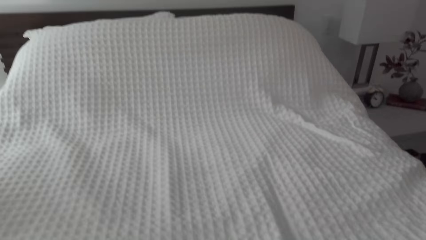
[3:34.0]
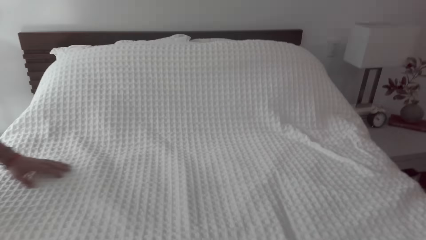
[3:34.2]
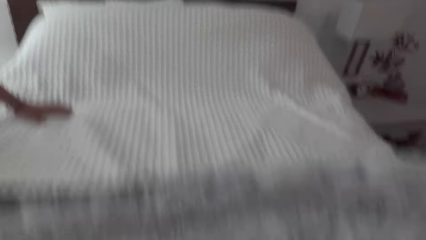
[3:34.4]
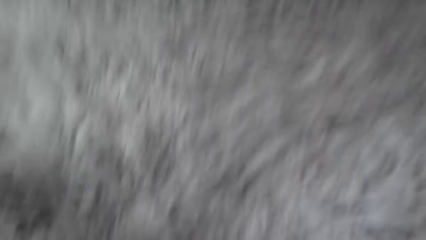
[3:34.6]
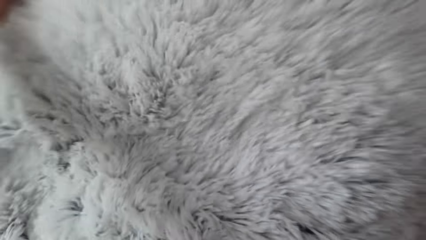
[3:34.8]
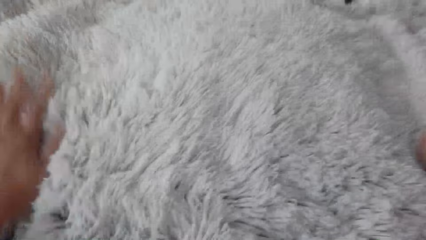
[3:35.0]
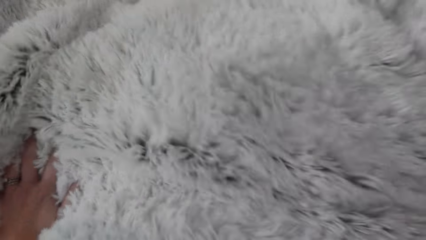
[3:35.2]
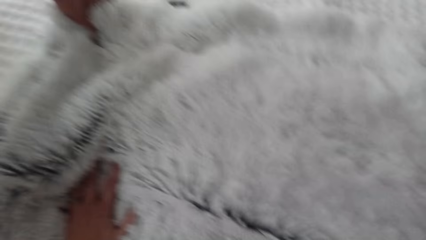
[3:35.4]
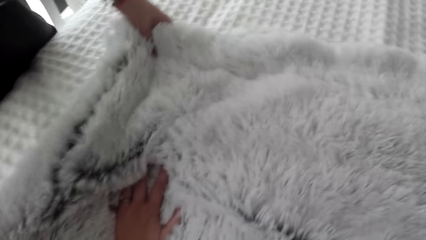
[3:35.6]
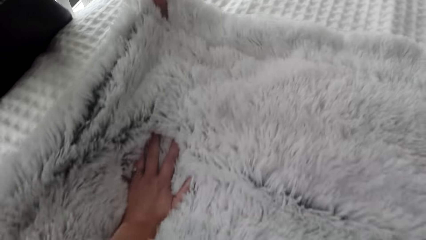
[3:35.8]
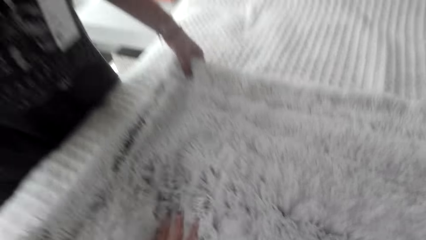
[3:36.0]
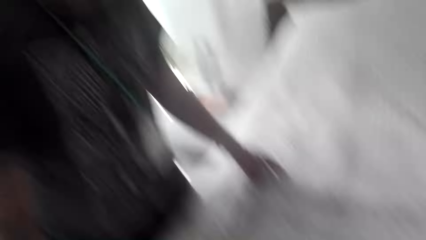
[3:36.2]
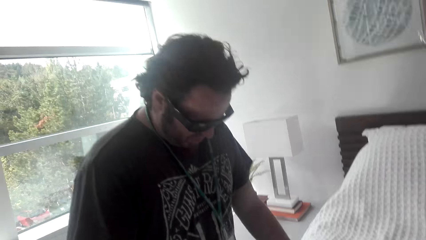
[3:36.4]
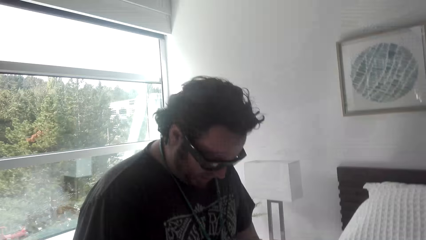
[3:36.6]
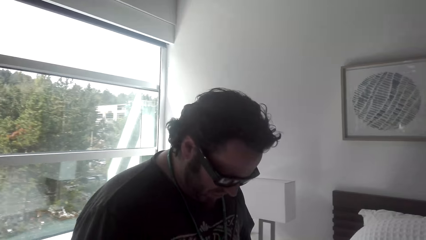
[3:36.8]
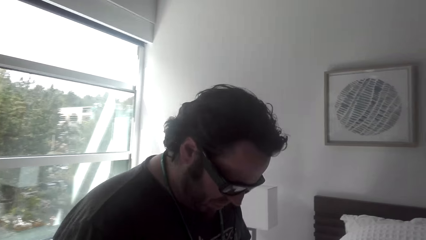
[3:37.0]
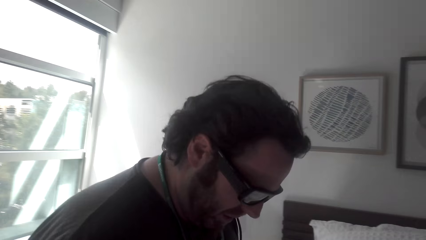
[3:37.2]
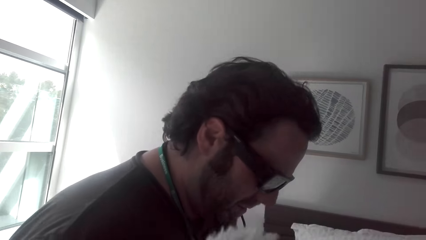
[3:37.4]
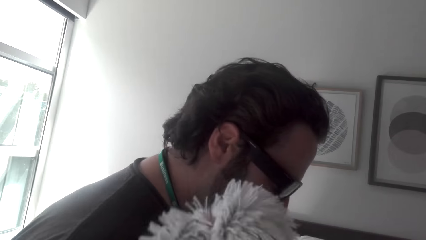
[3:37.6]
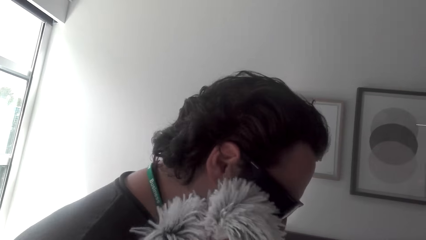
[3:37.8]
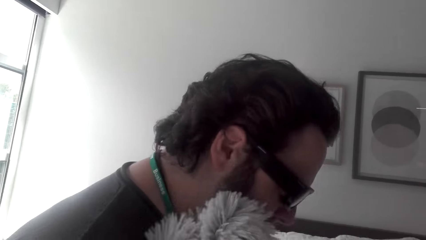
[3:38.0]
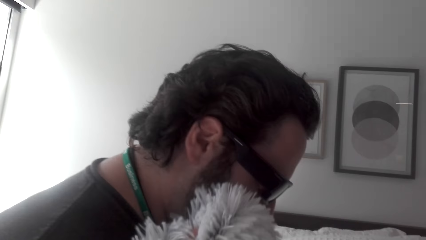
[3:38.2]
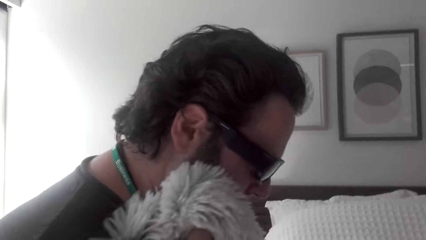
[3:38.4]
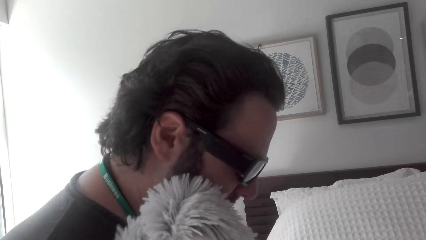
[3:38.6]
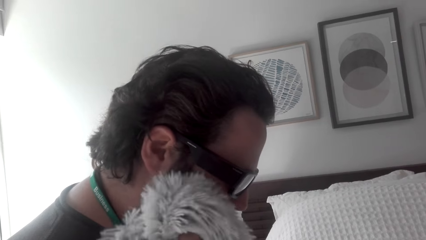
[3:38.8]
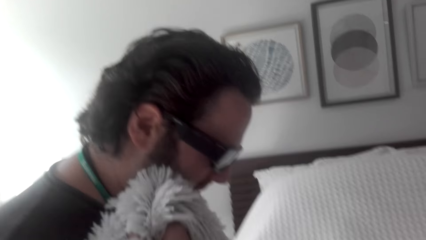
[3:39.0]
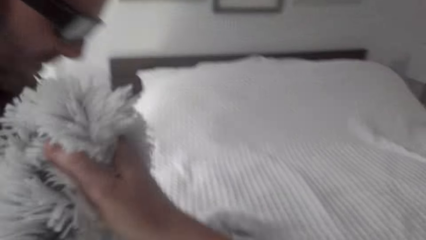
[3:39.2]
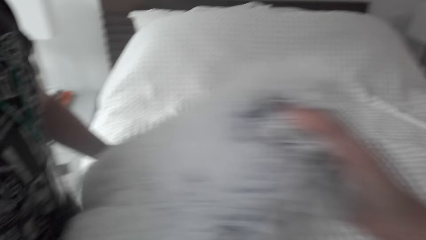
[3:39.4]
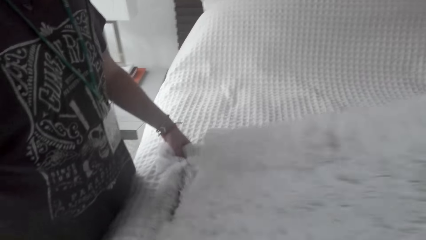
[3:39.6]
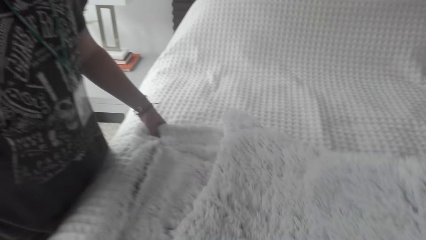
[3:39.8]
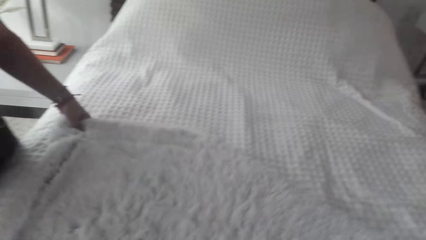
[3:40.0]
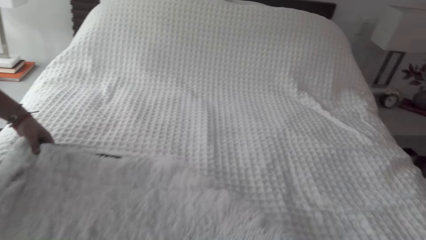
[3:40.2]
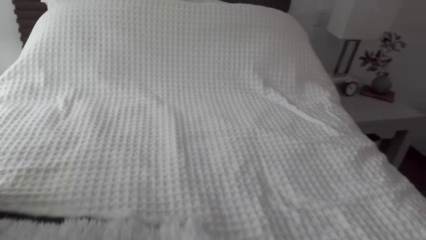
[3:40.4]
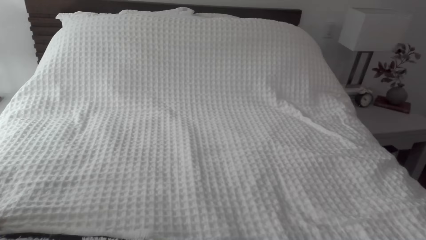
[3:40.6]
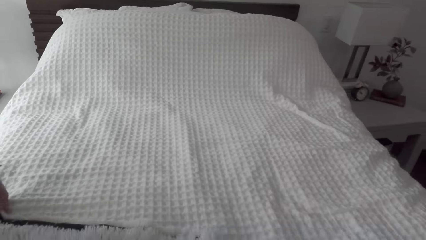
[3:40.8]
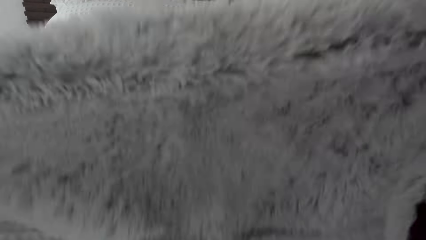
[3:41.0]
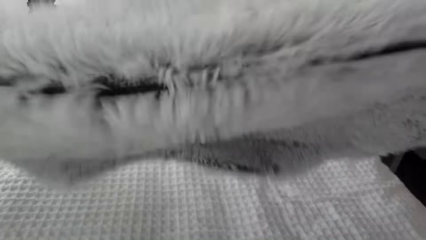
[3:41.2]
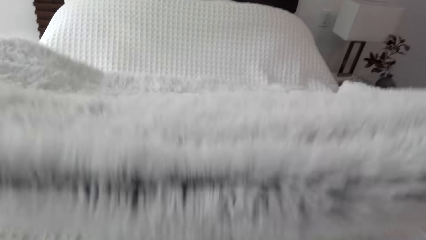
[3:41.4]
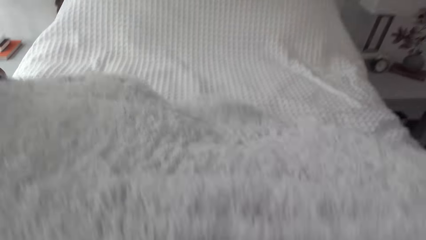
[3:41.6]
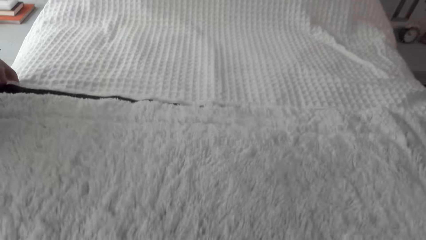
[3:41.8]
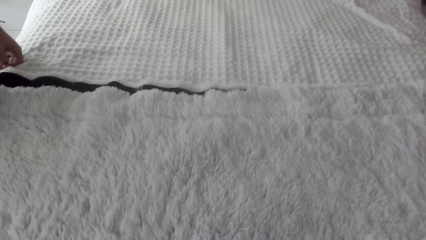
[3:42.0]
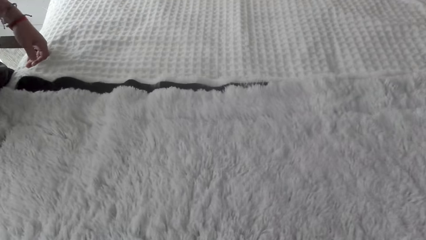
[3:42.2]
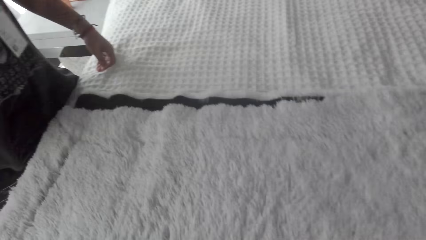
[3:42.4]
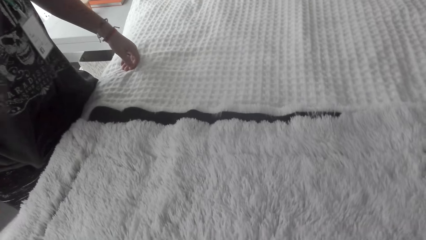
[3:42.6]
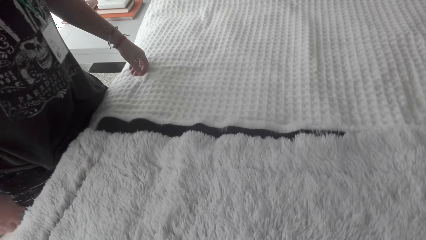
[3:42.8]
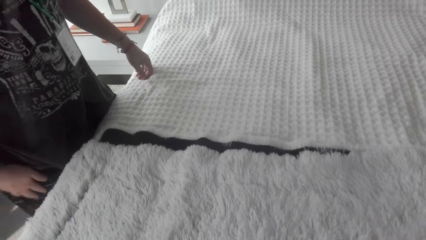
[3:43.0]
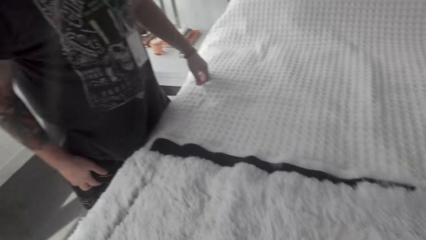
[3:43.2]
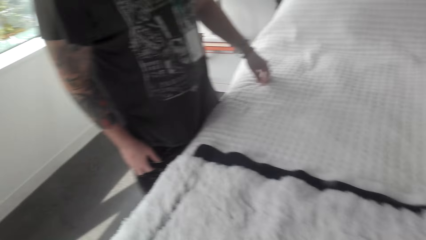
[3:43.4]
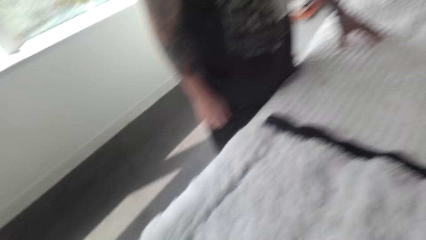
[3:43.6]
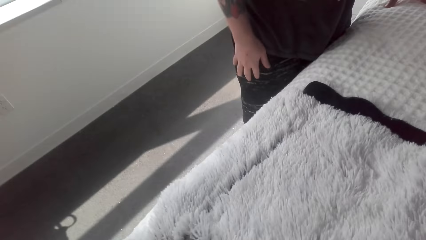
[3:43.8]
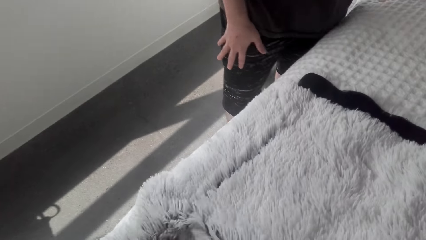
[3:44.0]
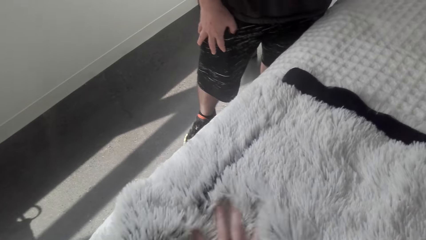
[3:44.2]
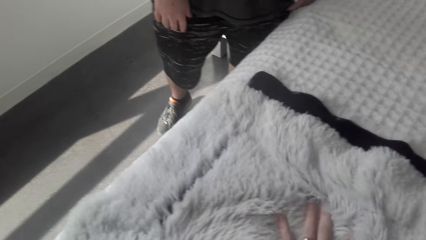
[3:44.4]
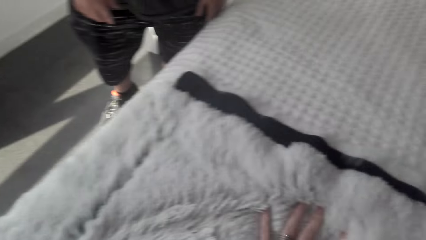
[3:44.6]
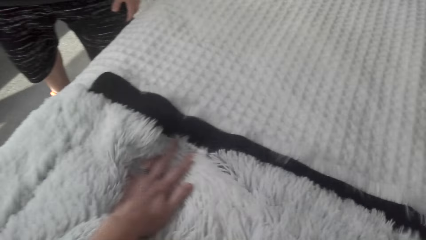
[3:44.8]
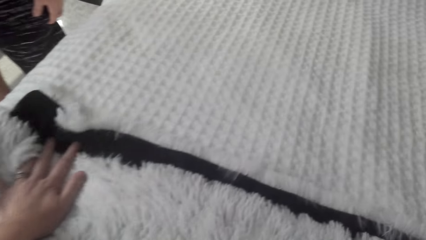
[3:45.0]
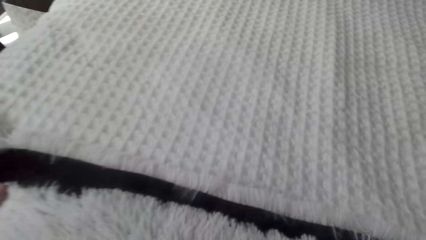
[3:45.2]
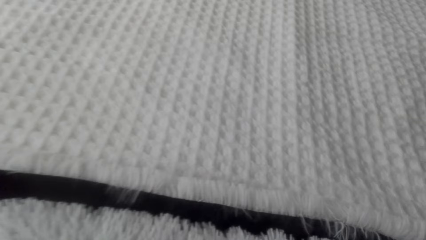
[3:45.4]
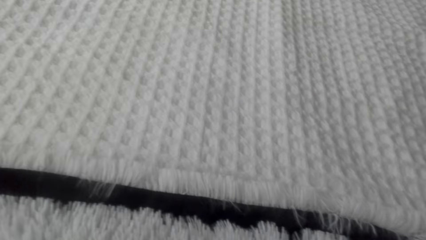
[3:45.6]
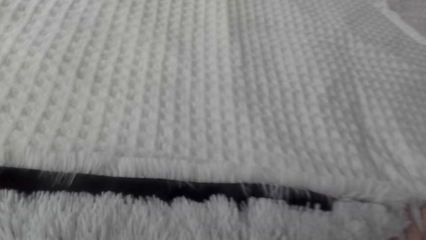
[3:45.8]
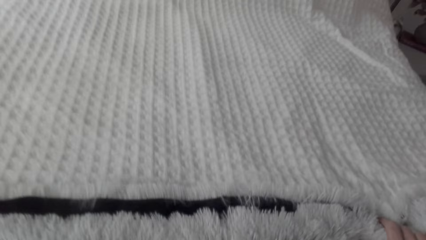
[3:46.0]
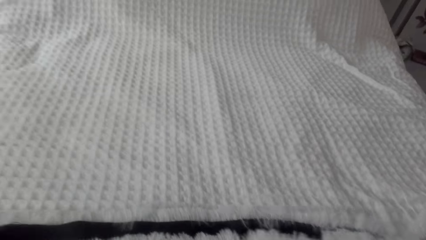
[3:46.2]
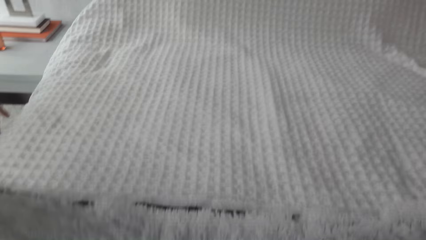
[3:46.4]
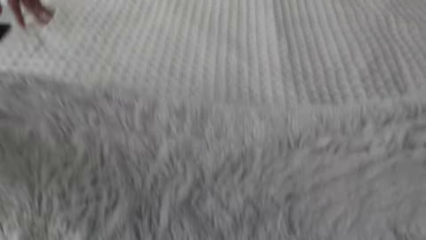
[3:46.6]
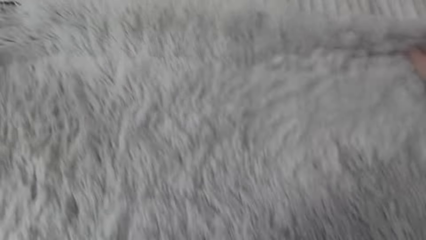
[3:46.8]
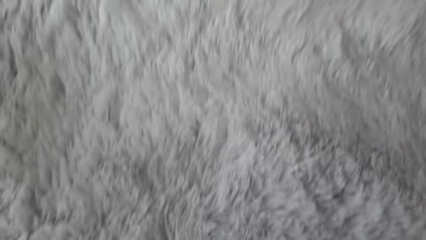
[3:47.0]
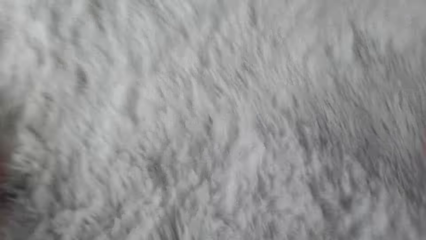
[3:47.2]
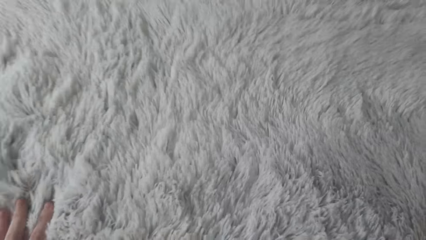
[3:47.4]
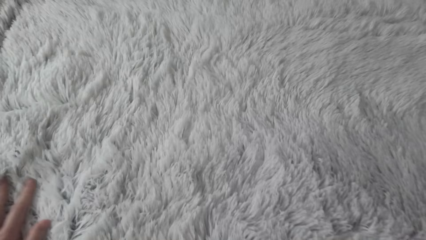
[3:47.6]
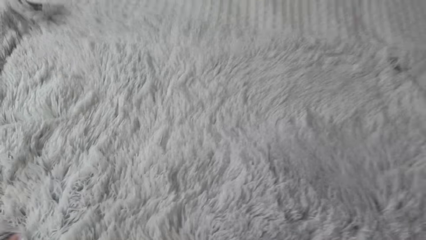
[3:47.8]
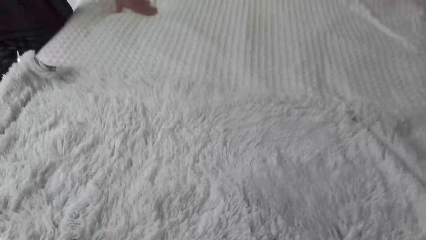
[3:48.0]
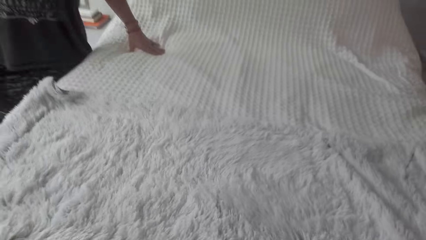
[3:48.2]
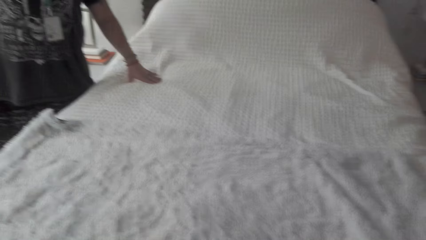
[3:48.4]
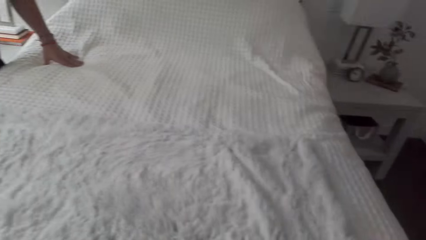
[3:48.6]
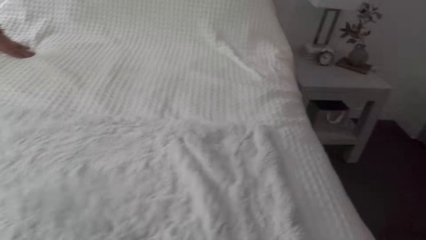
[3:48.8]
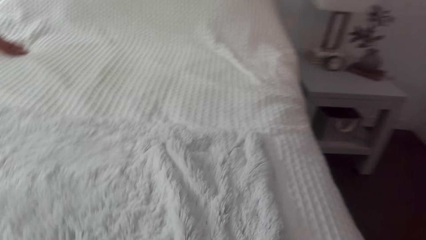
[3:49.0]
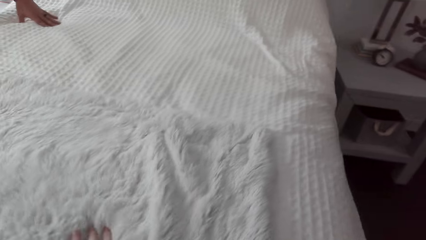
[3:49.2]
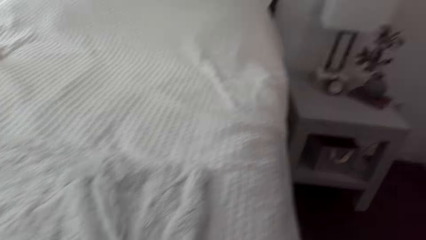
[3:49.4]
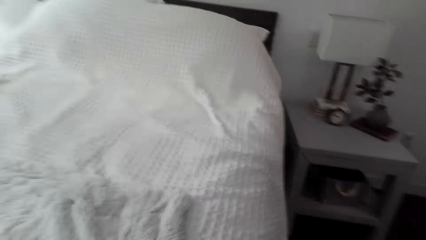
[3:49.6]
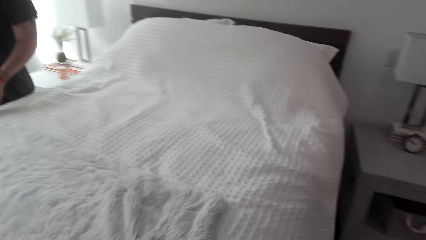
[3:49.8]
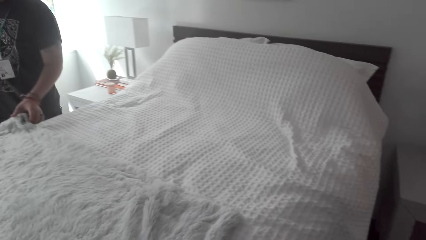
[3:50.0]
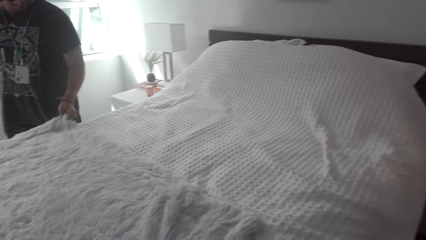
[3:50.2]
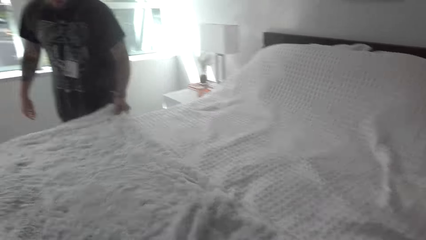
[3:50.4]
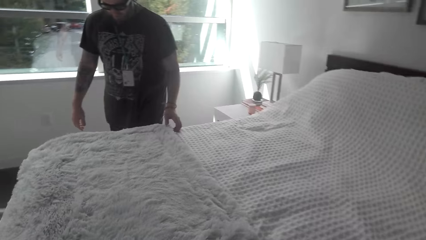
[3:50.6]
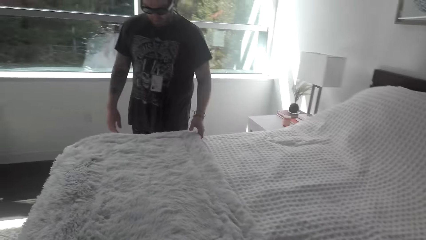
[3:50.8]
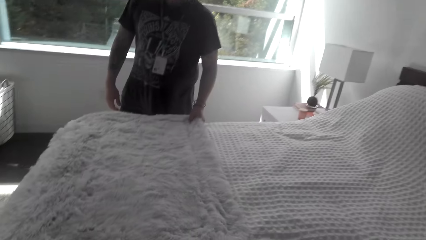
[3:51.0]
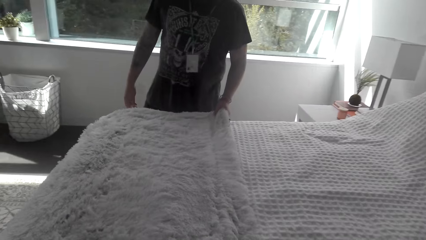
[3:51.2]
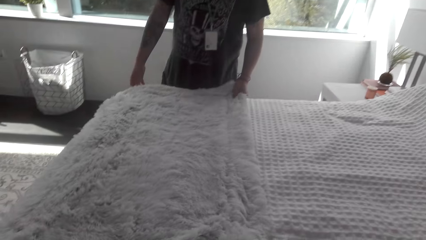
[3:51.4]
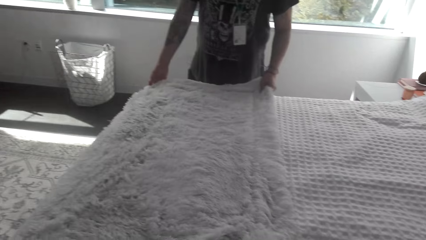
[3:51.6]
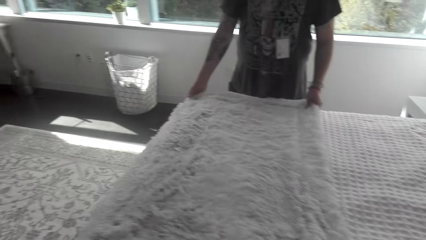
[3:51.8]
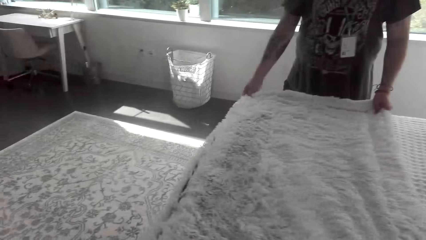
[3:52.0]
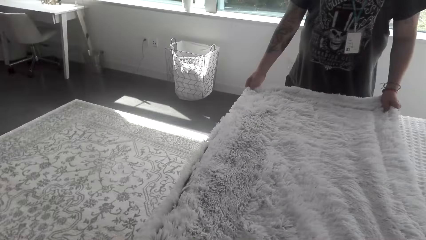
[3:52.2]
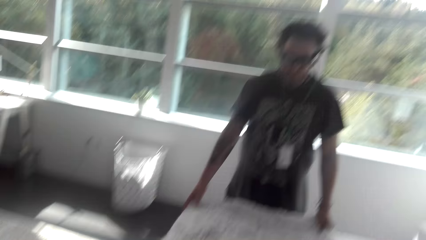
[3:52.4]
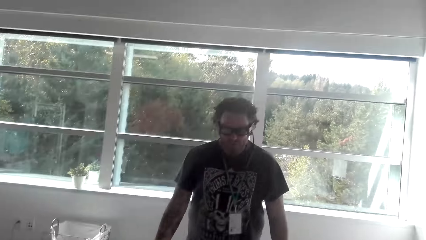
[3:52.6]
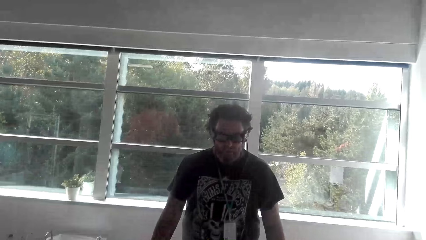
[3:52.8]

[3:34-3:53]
The camera wearer feels the blanket or cover. They hold the cover on the bed. The man holds the blanket. The camera wearer looks at the man. They rub the cover on the man. The man feels the blanket. The camera wearer turns the cover. They rub the cover. They move around. The man makes the cover.
